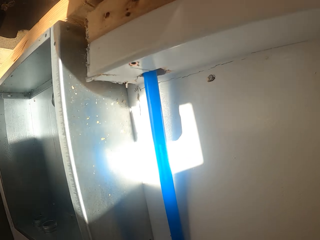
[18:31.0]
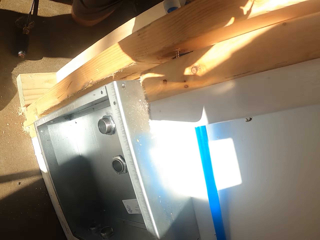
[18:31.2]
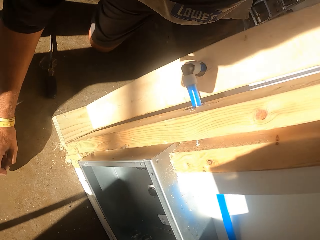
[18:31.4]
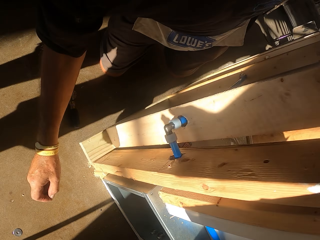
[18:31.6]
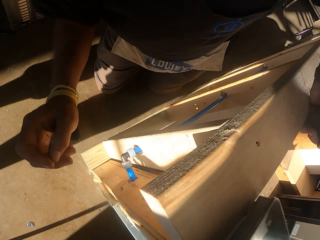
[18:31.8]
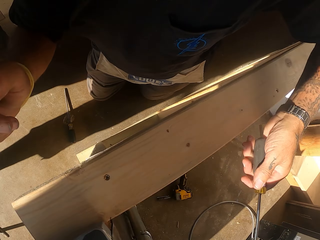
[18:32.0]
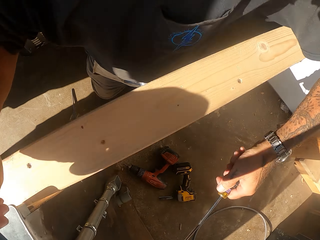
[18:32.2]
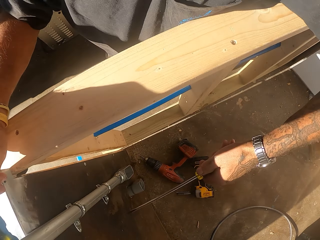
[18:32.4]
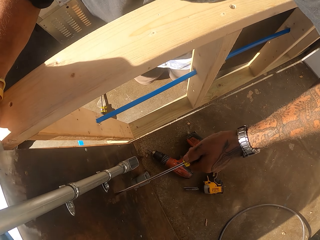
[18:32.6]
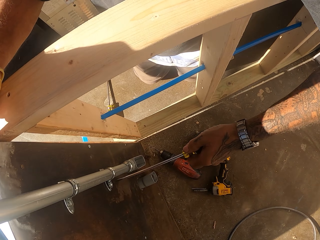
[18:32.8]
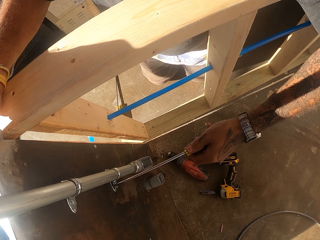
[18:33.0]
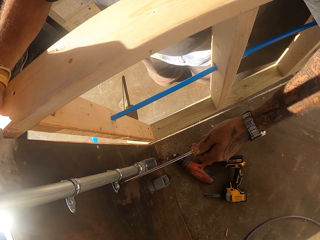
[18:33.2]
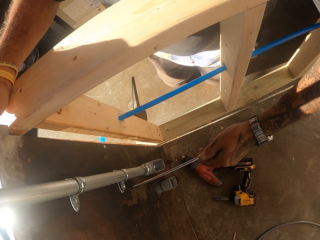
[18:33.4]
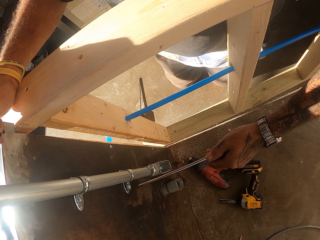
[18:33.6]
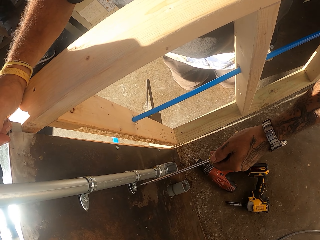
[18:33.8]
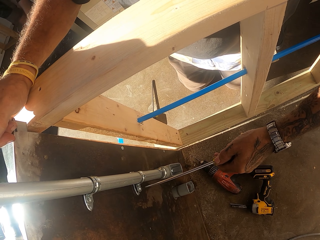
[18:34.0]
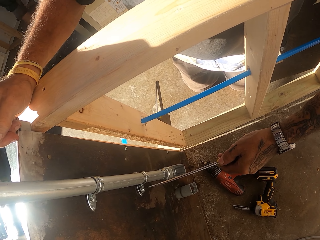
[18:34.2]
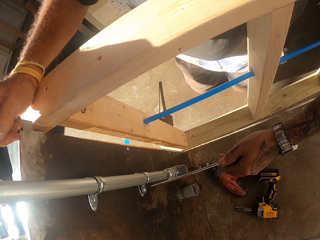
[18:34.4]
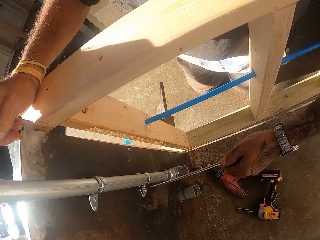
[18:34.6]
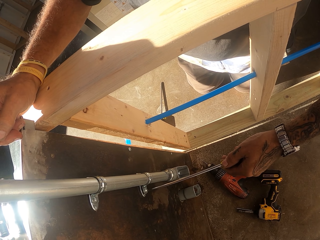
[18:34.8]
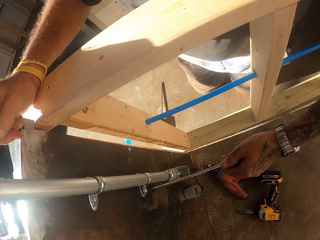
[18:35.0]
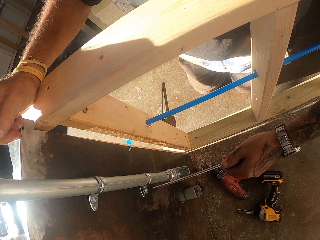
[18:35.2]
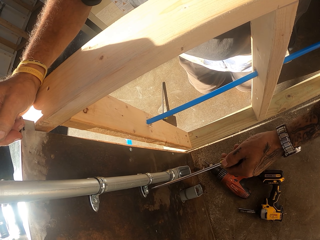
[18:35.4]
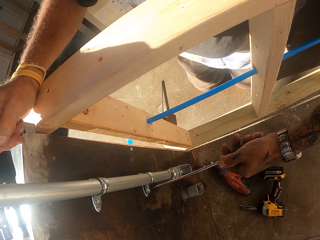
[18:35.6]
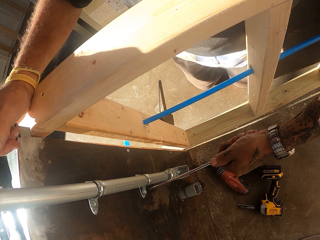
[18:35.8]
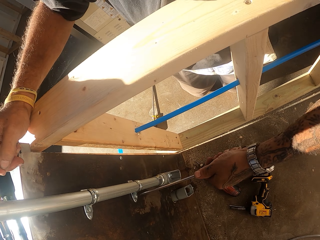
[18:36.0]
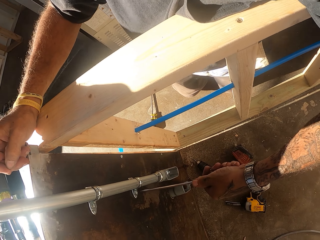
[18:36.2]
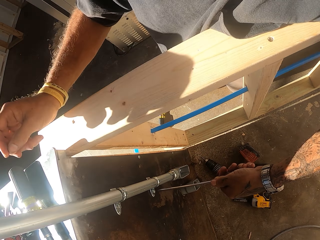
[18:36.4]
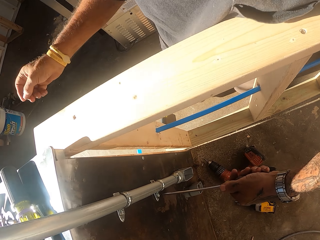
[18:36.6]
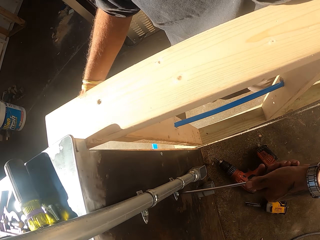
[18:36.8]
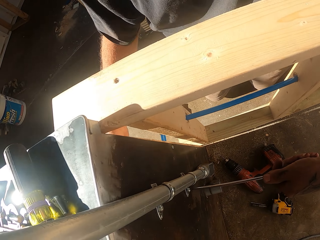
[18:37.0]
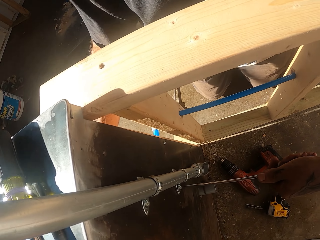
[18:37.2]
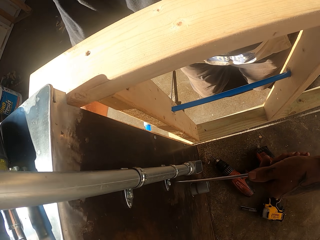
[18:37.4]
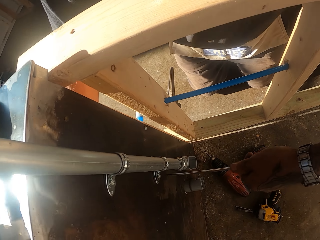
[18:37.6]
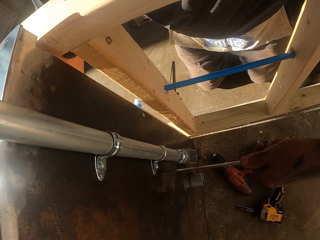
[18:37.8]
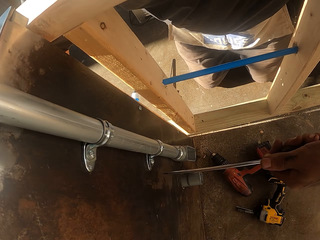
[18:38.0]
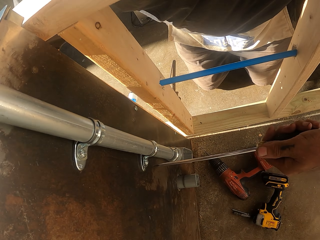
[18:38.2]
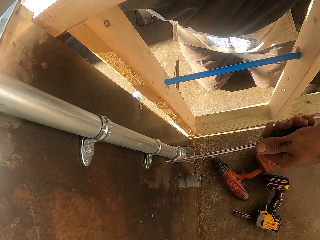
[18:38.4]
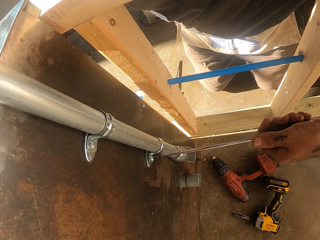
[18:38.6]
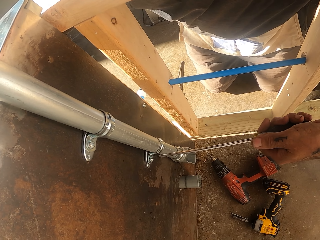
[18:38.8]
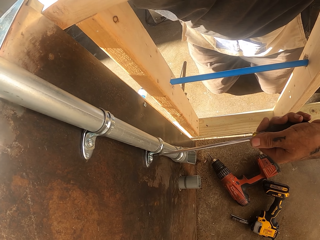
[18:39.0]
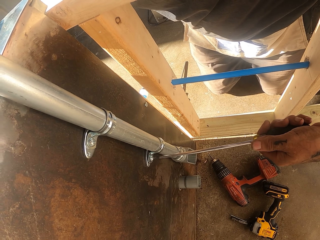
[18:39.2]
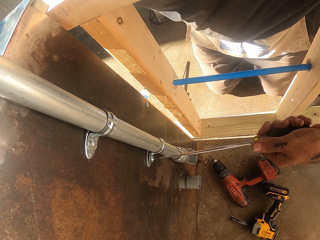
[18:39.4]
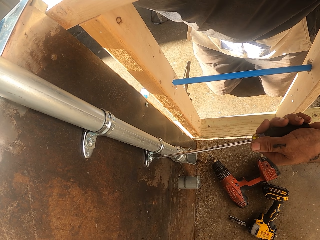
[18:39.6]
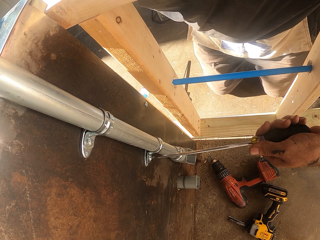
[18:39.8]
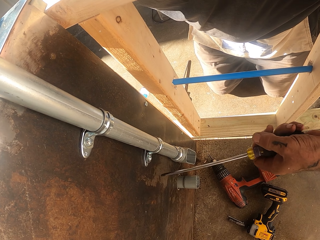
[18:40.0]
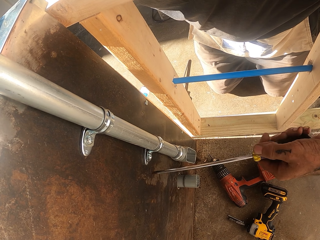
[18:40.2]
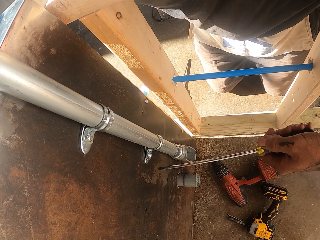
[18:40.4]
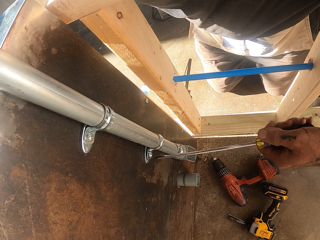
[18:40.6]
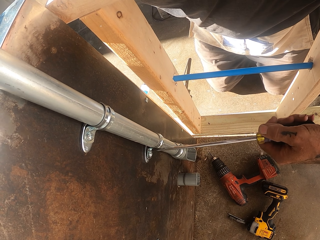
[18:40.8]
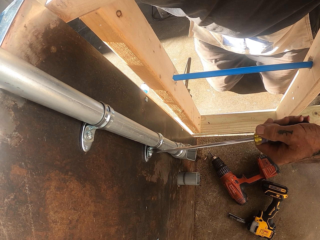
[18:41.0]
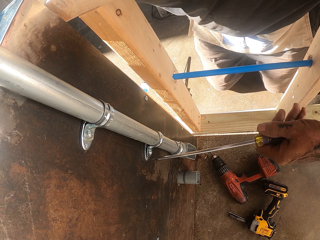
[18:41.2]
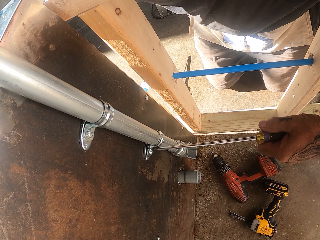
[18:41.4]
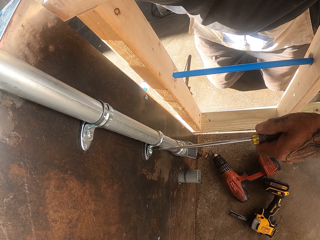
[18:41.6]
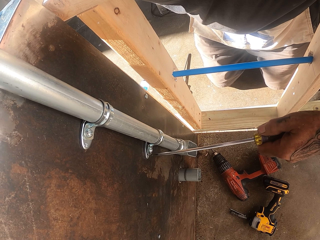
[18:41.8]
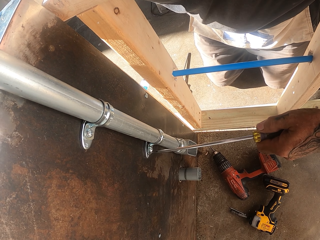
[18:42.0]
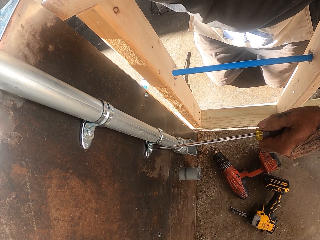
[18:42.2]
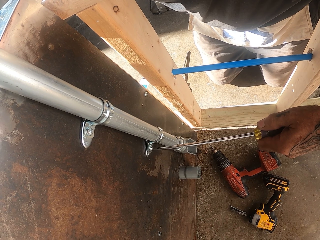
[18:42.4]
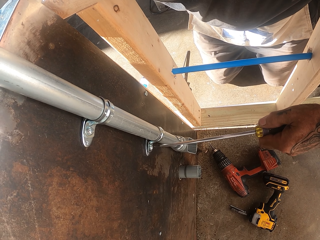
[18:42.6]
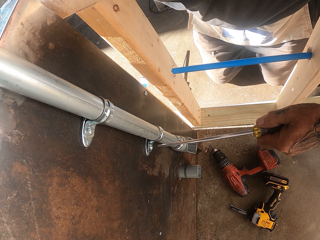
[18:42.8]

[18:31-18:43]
The camera wearer tightens a bolt with the screwdriver.

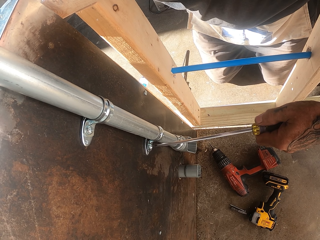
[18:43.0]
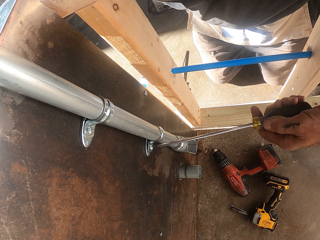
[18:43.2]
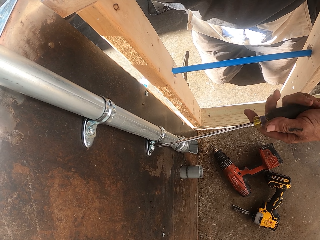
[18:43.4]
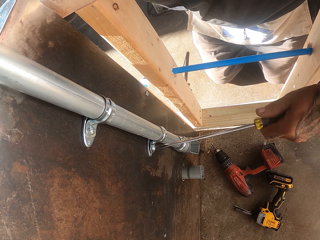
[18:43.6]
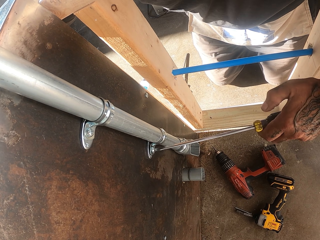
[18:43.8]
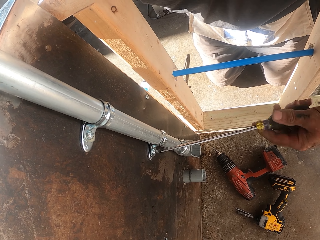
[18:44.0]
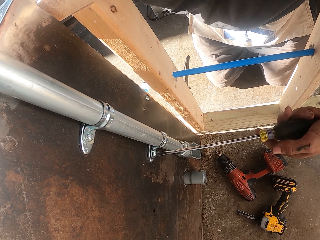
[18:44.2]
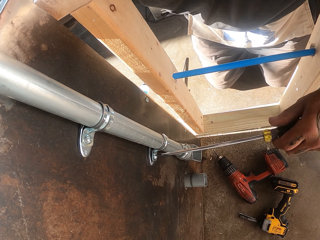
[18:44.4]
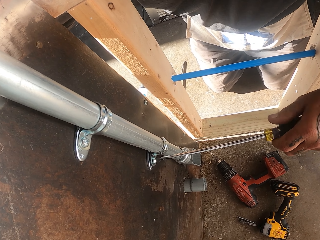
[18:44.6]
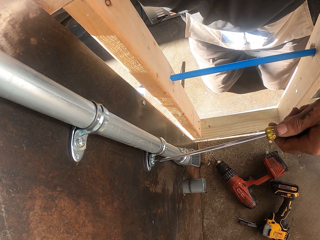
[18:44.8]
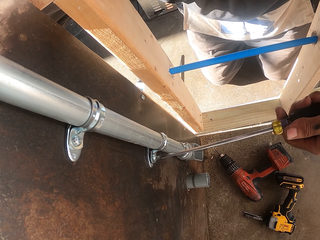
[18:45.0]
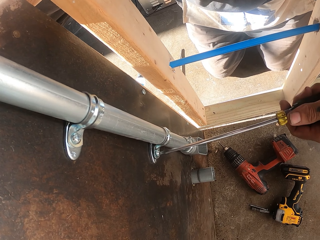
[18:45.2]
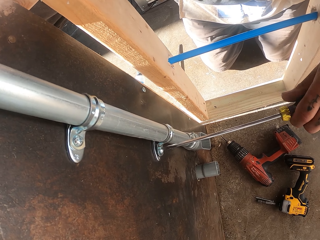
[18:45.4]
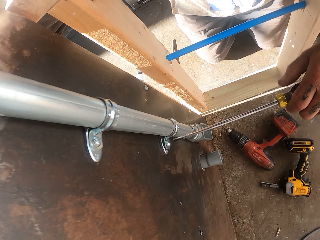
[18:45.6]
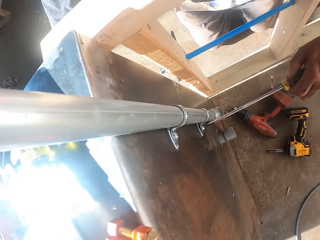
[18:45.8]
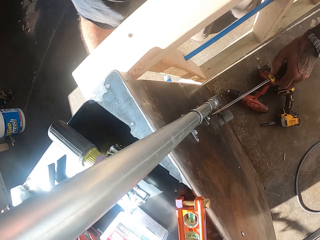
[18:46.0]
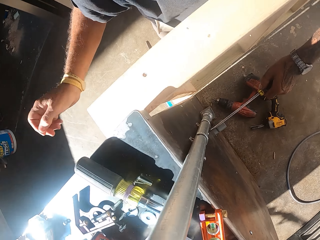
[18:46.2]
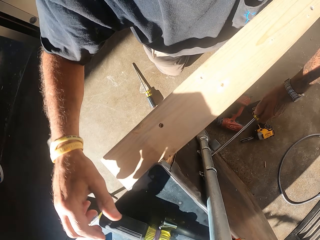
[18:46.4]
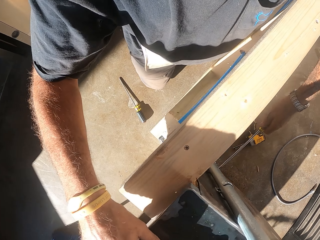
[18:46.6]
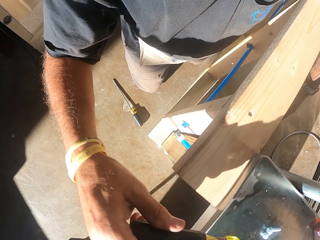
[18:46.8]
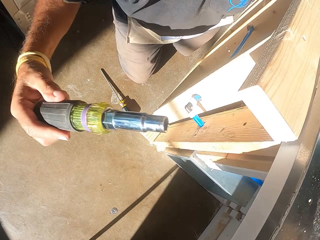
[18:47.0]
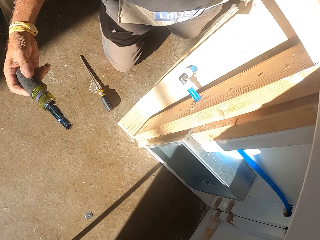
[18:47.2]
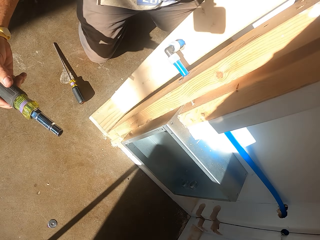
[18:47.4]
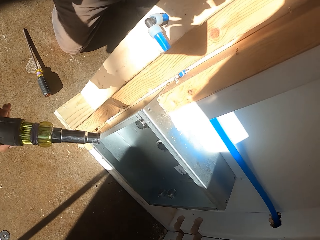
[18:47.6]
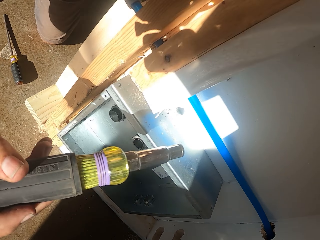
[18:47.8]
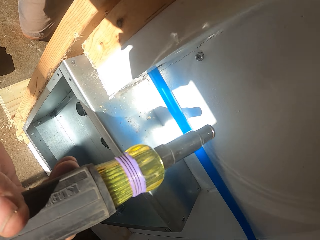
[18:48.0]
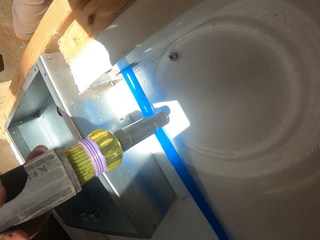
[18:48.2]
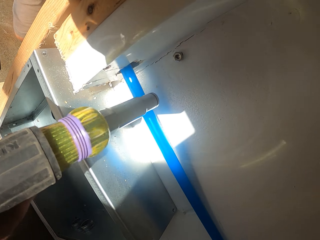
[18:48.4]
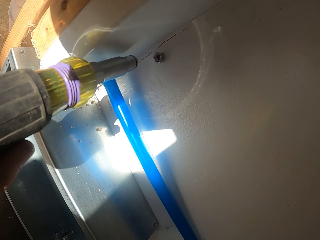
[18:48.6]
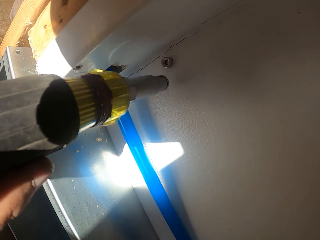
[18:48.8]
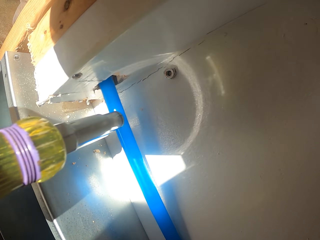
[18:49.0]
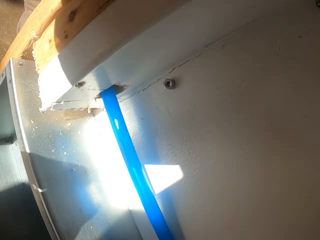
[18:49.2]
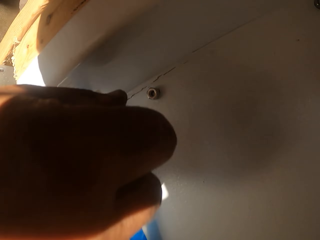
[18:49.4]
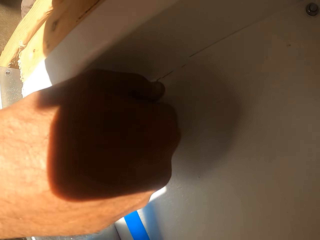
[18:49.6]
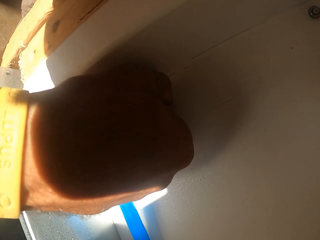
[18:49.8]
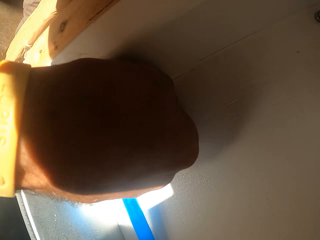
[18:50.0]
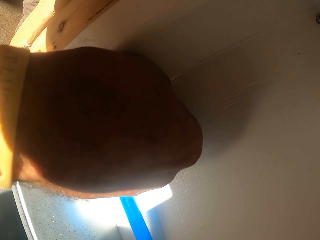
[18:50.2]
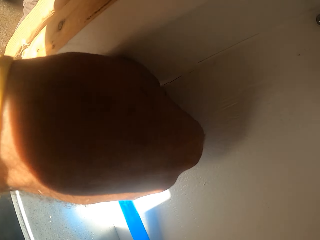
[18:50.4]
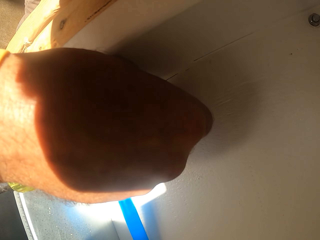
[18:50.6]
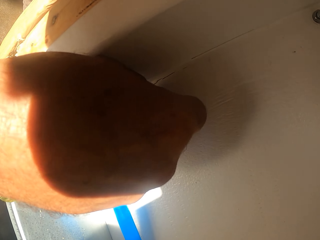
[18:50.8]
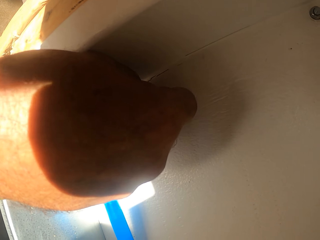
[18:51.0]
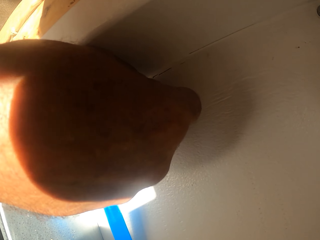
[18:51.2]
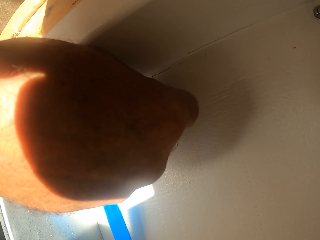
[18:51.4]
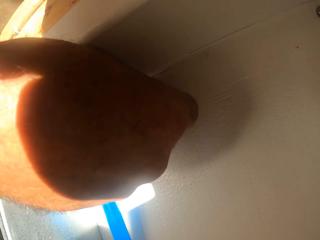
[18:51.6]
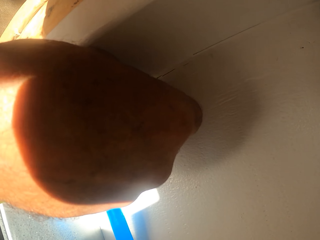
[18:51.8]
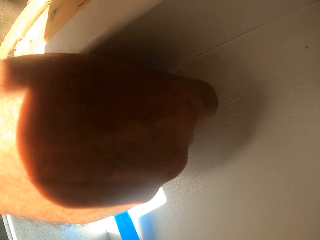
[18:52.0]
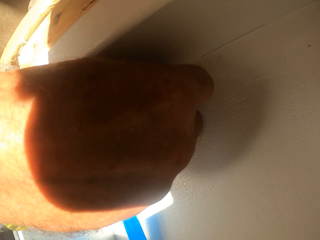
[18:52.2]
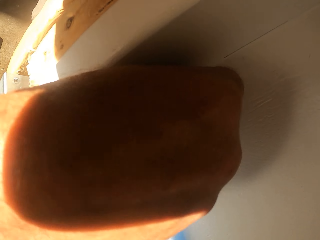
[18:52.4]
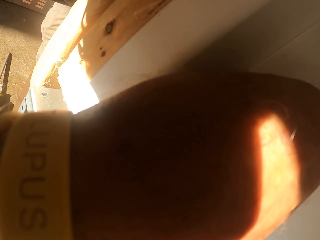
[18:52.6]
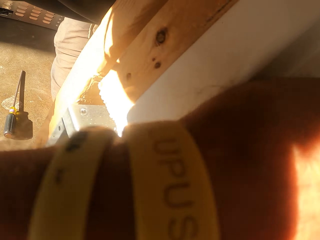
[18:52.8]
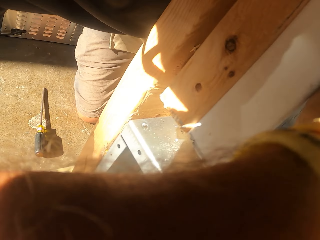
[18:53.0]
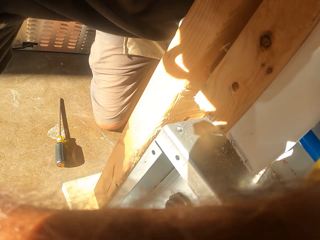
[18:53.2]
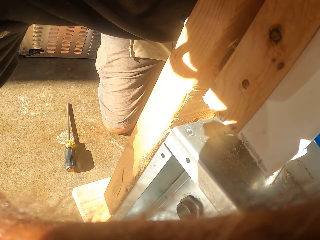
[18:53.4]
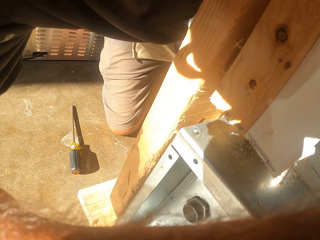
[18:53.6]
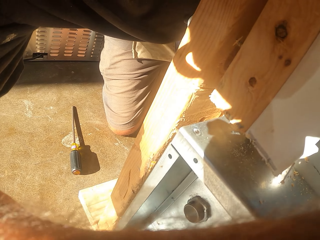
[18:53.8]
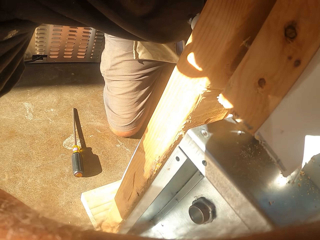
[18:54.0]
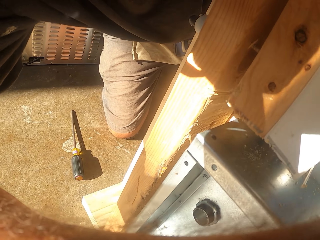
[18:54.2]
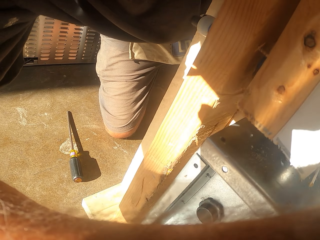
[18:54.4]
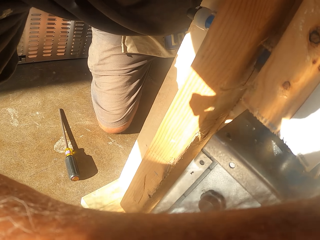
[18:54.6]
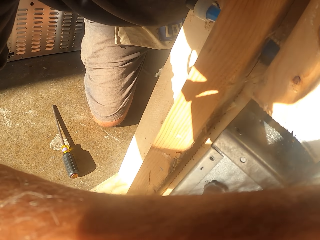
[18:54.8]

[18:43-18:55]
The camera wearer adjusts nuts. They pick up an electric screwdriver on the counter. They adjust a bolt with a hand.
